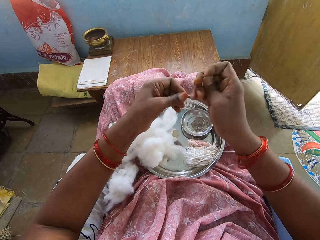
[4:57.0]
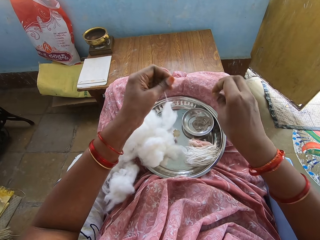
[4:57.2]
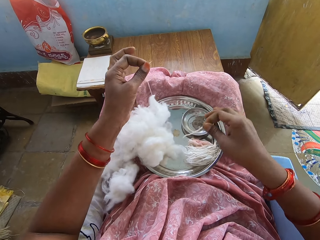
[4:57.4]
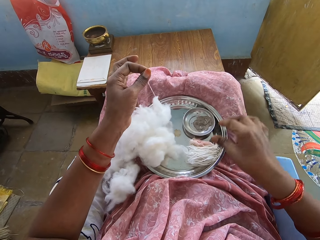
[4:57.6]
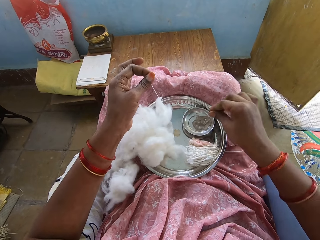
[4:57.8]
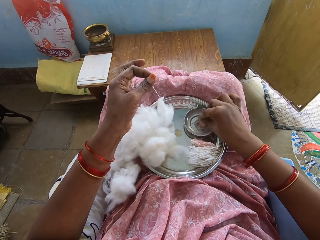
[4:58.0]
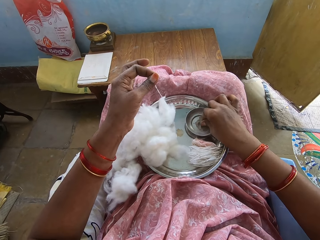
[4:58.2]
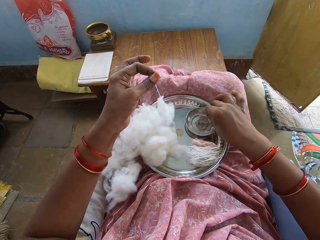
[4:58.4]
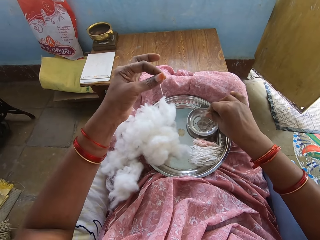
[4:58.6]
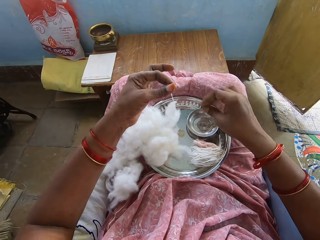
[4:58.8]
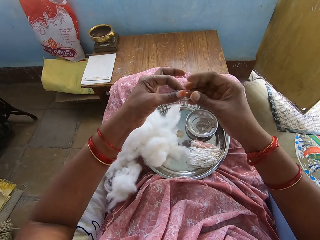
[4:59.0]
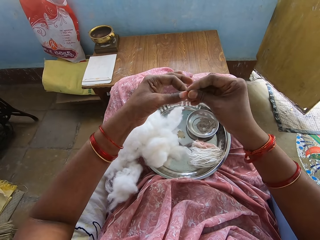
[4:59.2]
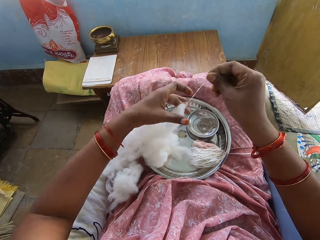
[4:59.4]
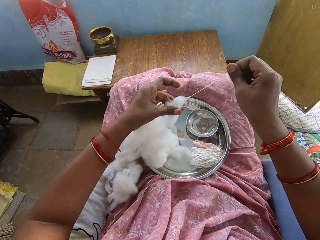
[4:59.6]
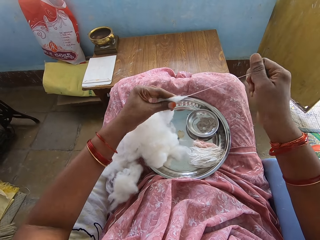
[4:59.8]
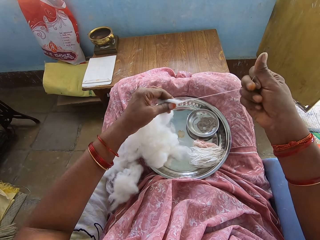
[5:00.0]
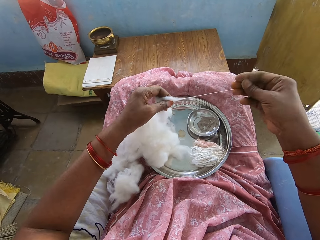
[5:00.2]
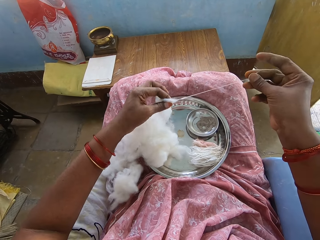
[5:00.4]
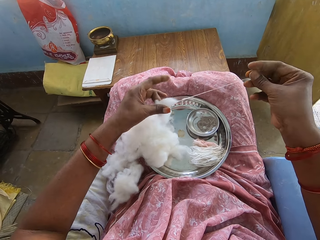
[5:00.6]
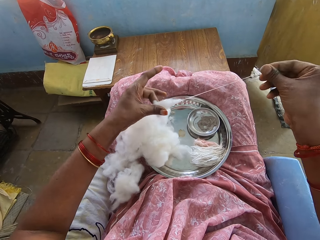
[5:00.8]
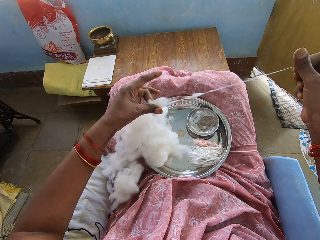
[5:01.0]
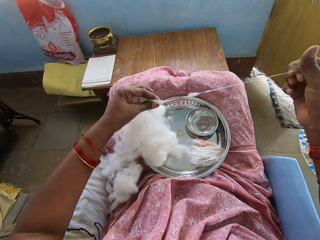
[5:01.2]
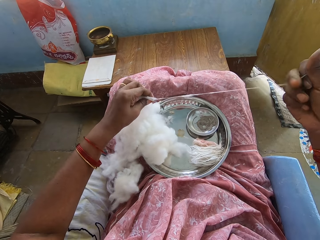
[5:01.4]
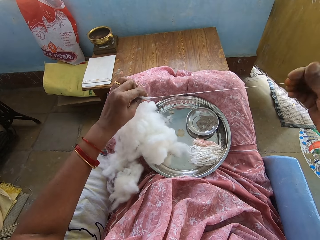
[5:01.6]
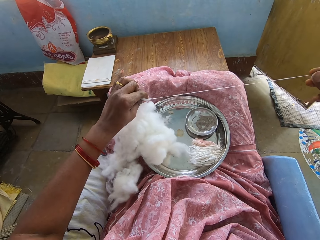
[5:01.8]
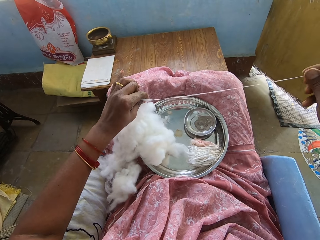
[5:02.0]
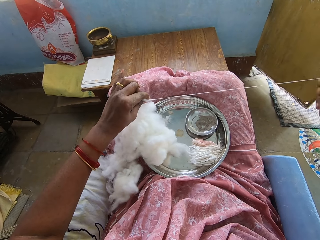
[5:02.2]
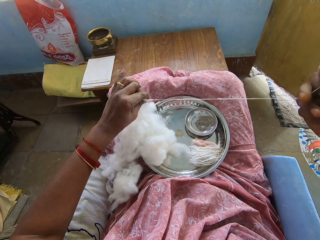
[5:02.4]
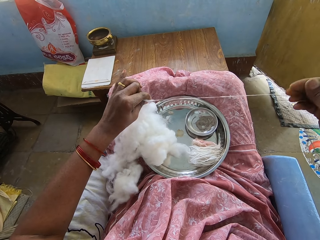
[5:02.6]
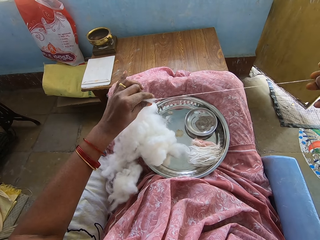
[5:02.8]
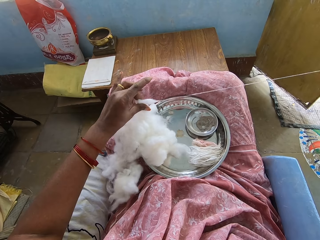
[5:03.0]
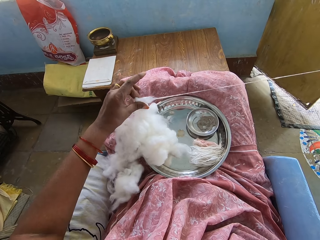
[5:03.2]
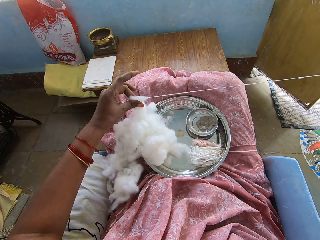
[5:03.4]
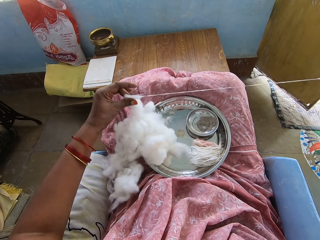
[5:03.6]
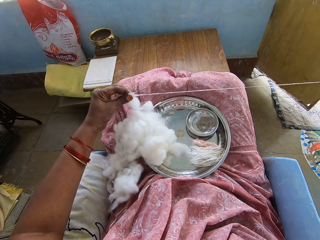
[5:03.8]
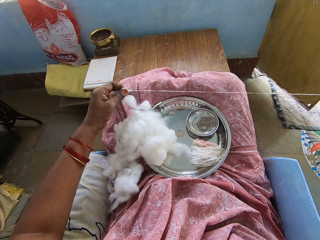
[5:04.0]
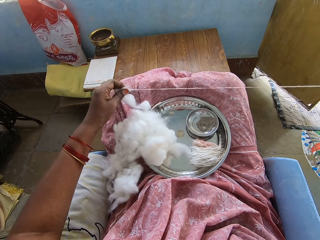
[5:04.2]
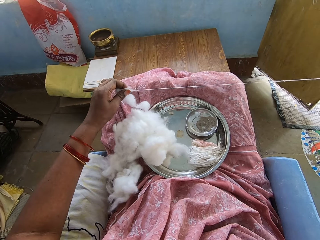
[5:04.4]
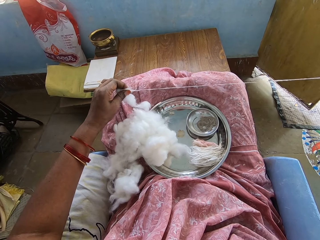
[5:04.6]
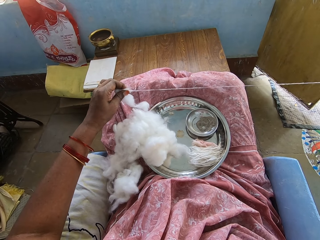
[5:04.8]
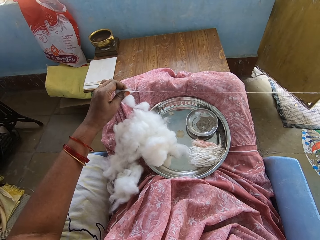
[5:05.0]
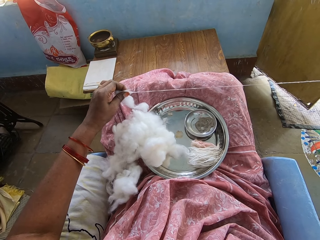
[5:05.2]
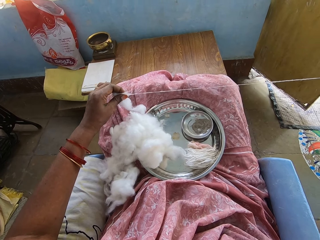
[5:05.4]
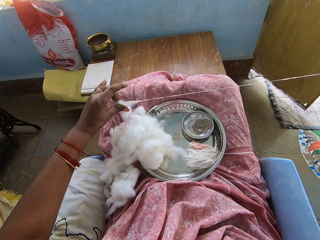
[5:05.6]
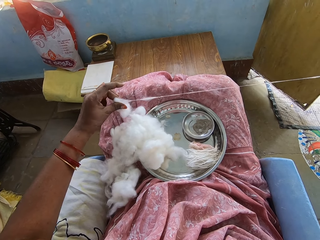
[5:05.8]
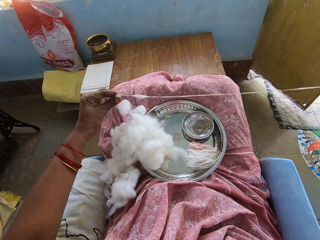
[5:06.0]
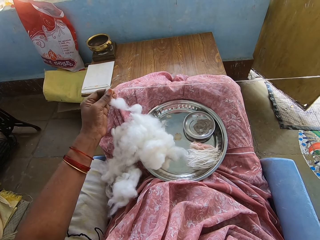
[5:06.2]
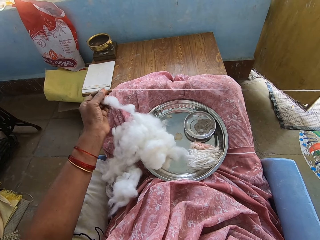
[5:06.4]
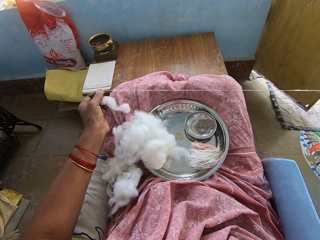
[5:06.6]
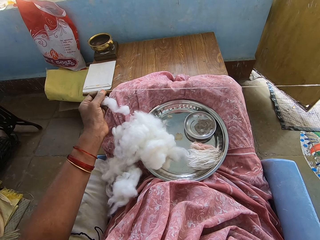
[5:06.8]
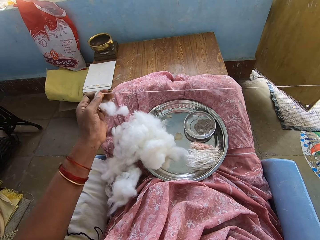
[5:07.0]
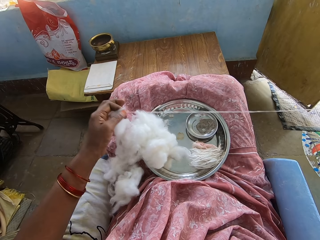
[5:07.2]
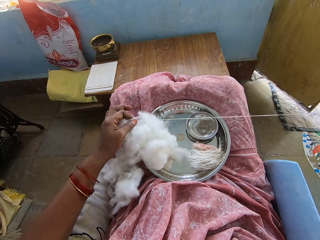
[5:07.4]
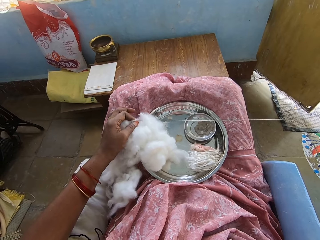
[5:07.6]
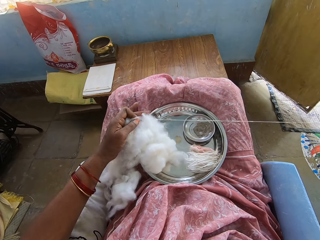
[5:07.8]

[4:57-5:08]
The camera wearer cuts thread. They drop the cotton string on the tray. They put a hand on a bowl. They roll the thread. They make a cotton string.

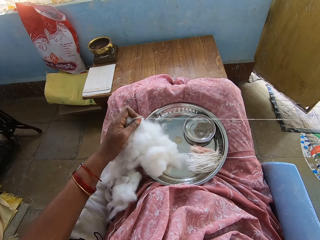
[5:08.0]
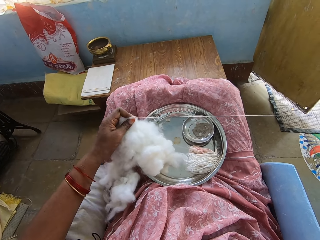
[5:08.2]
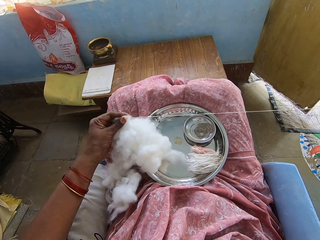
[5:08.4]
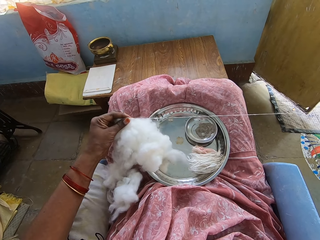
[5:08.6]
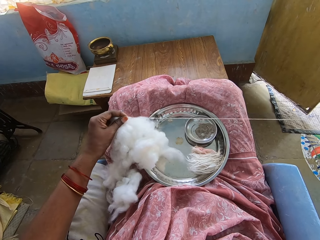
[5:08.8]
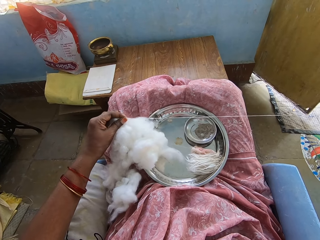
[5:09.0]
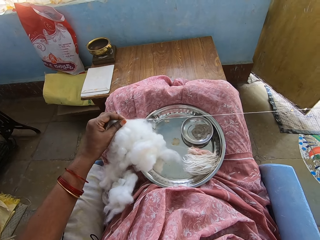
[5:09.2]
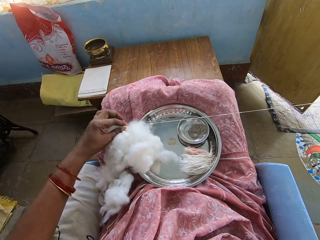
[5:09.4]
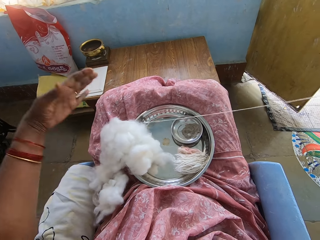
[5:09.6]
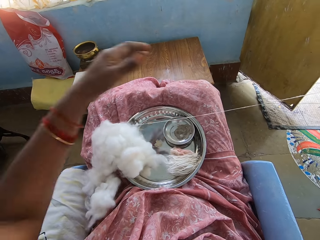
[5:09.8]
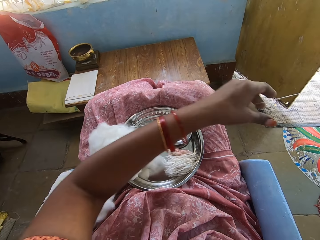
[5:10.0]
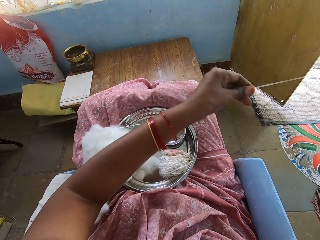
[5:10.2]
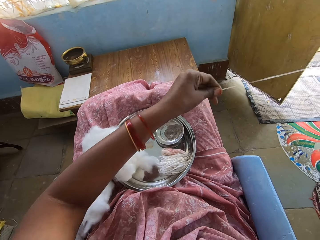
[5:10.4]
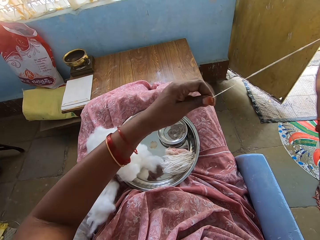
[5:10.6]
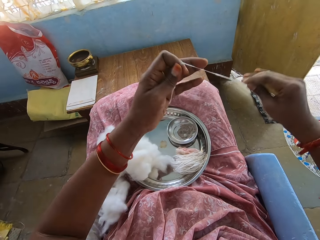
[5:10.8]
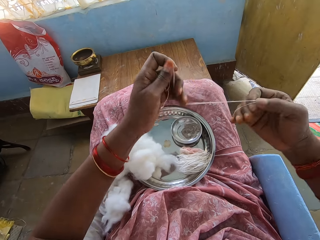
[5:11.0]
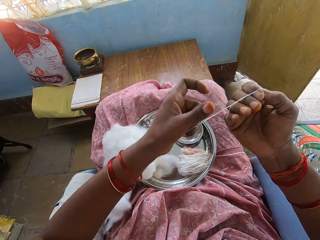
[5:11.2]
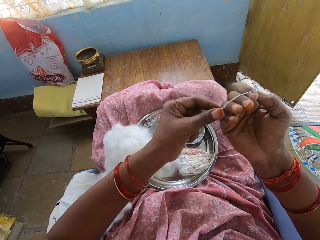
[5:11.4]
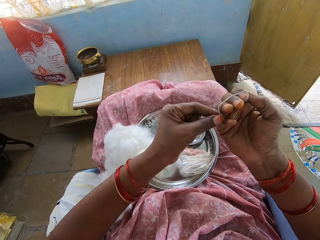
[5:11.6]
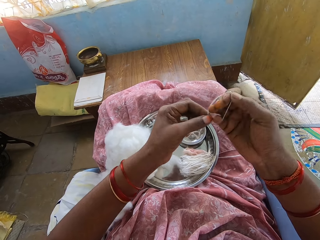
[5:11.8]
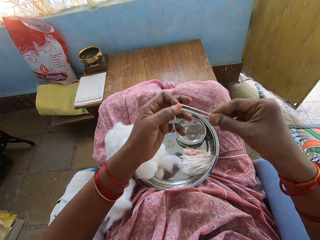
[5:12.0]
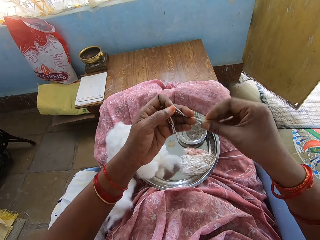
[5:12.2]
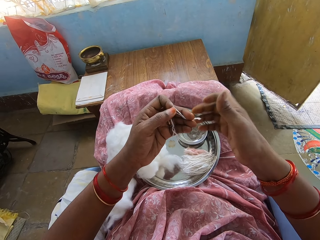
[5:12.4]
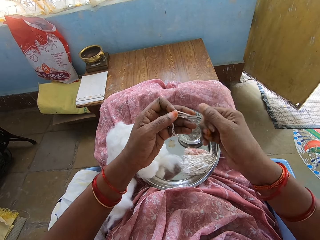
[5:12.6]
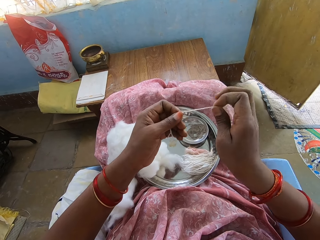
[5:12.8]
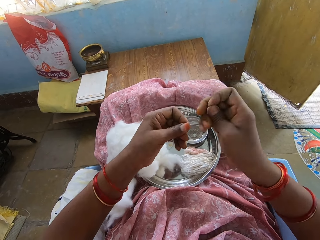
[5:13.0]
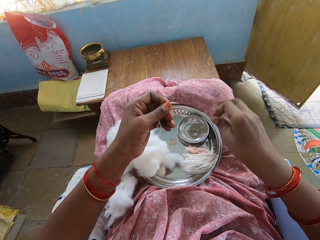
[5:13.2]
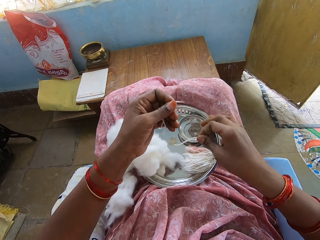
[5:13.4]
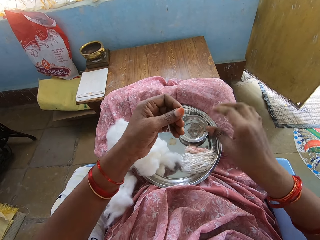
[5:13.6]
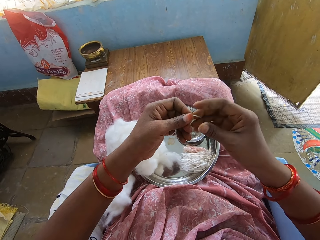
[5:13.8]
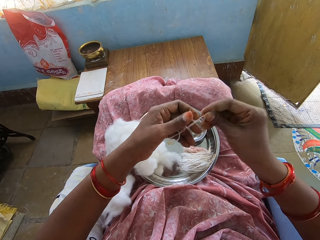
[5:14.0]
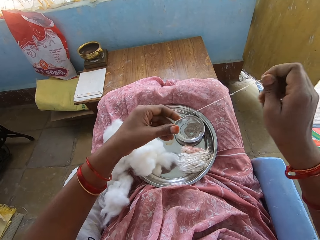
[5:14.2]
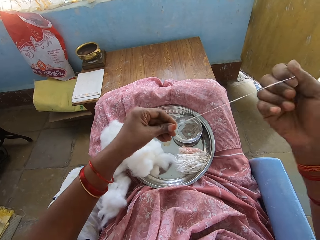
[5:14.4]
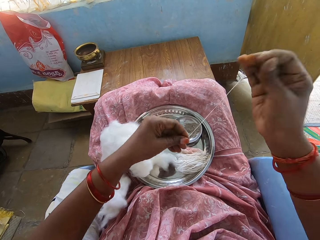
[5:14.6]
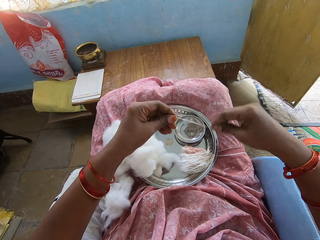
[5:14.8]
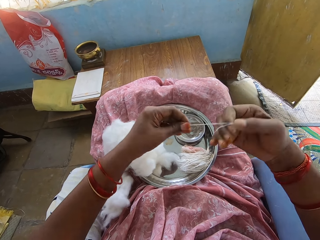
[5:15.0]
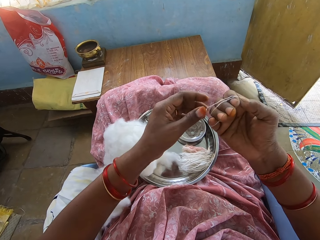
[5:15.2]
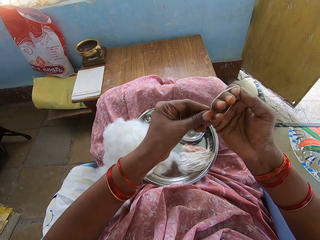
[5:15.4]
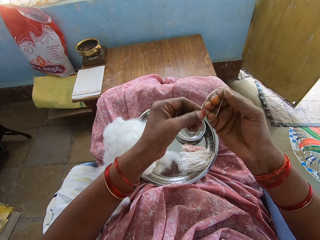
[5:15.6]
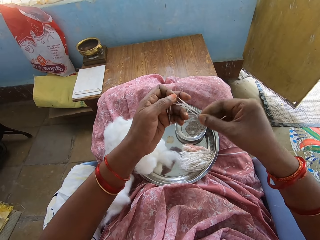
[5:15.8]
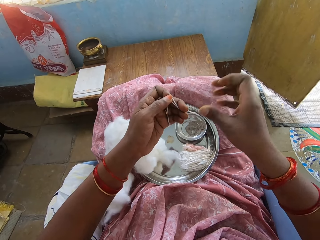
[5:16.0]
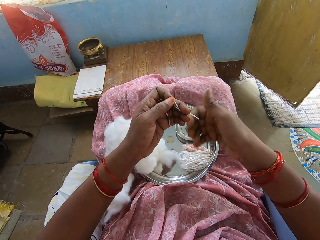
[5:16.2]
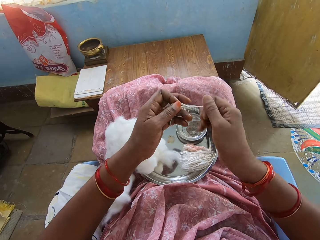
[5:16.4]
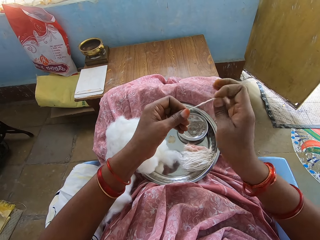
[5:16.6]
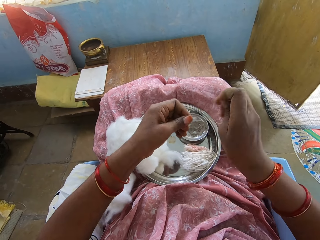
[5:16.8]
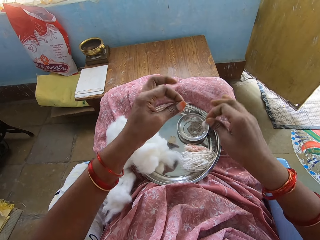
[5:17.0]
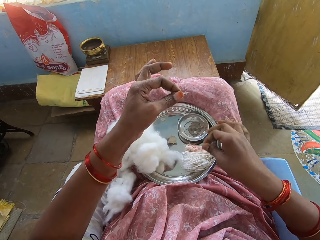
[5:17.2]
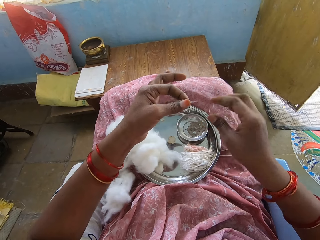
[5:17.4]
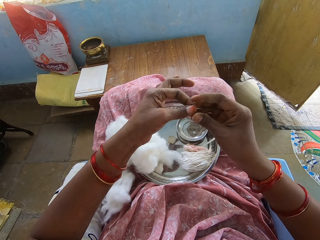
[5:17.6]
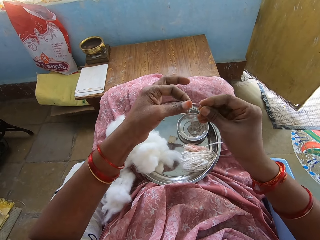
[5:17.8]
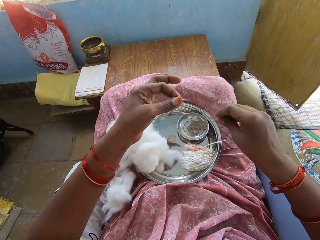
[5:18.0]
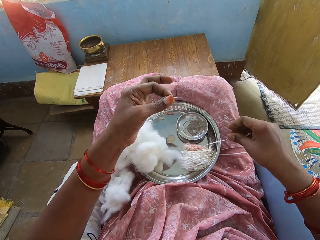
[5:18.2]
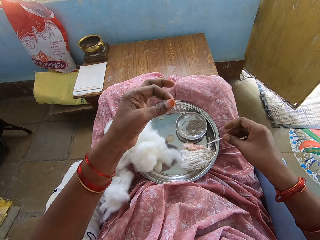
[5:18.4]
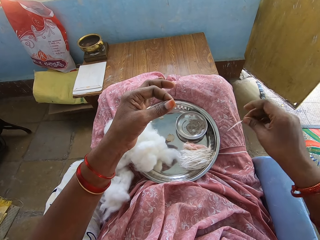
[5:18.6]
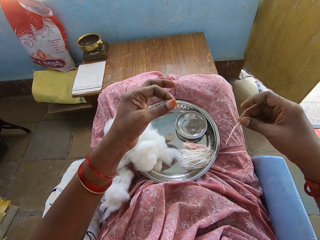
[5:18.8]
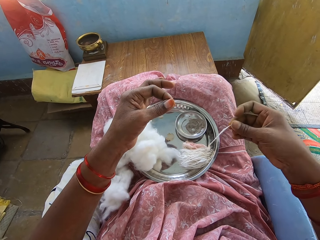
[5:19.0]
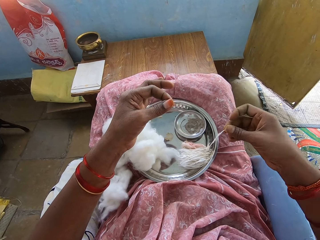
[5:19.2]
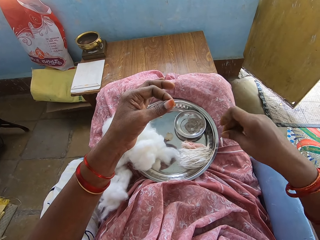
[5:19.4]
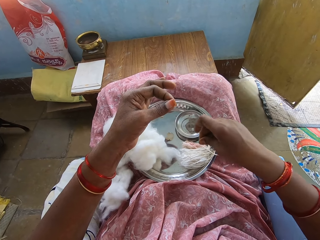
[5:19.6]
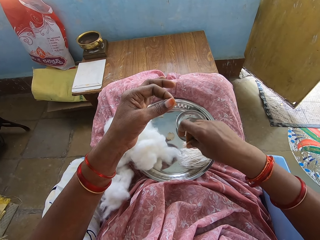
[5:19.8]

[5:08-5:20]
The camera wearer rolls thread on a hand. They drop the cotton string on the tray. They make a cotton string. They cut the thread. They drop the cotton string on the tray. They lift the thread. They move the cotton string.
